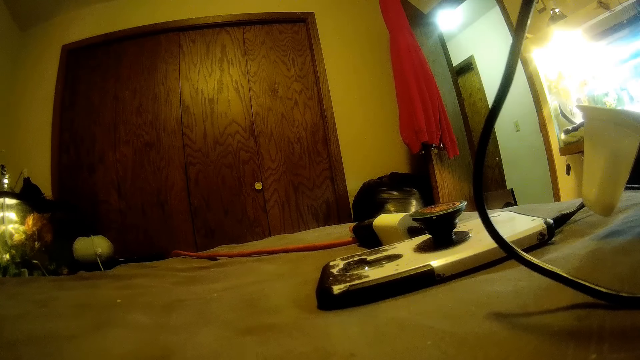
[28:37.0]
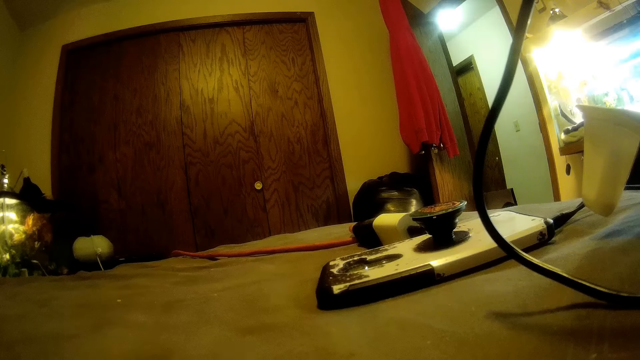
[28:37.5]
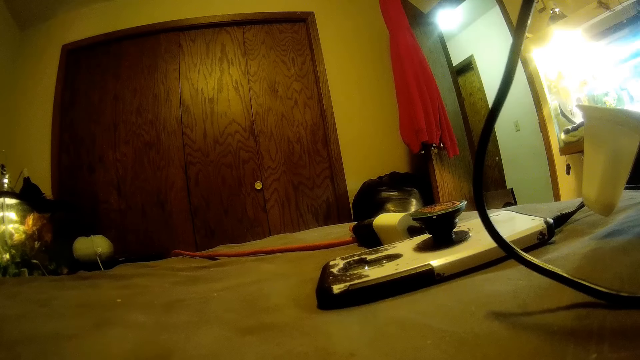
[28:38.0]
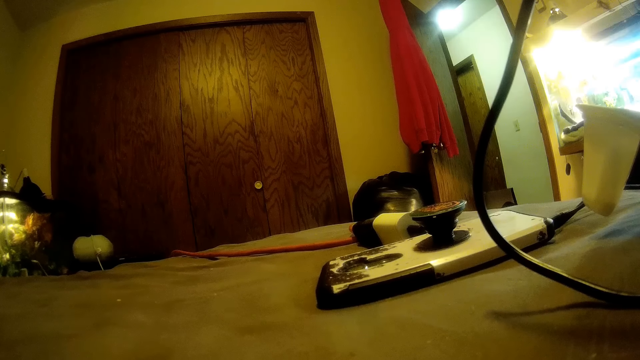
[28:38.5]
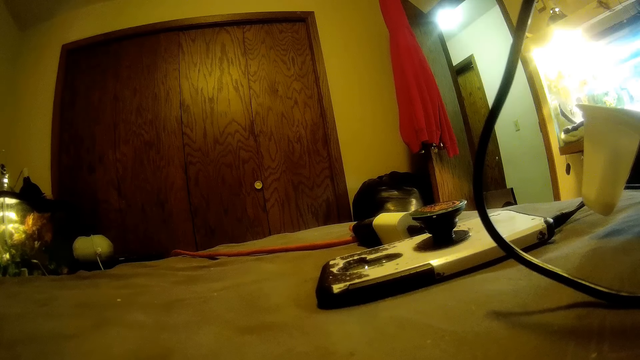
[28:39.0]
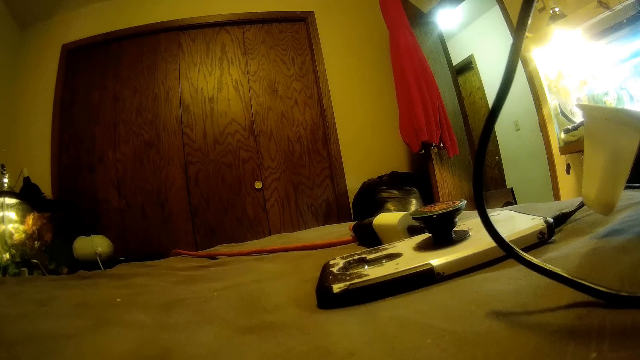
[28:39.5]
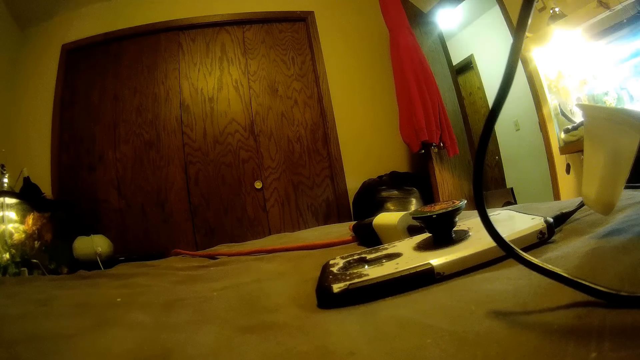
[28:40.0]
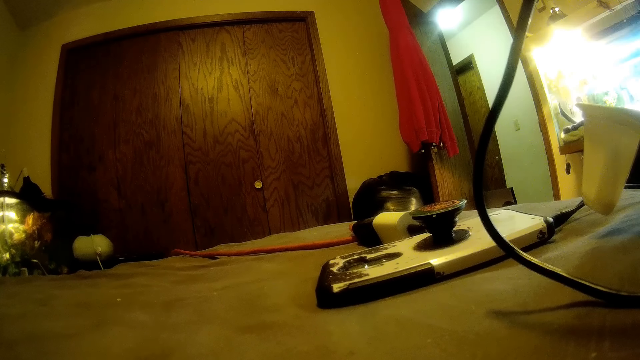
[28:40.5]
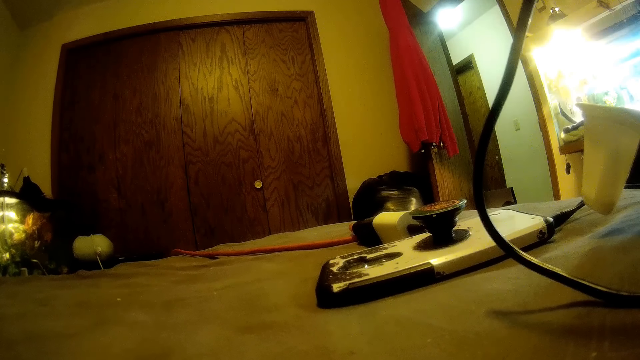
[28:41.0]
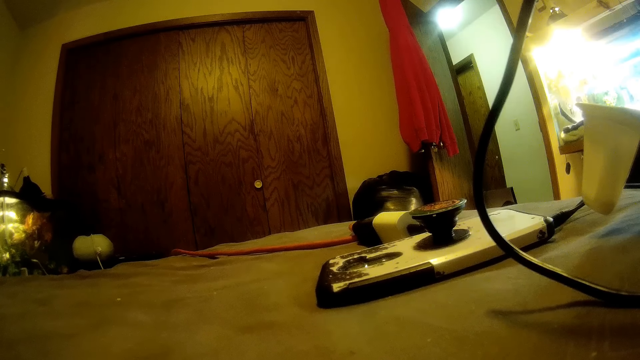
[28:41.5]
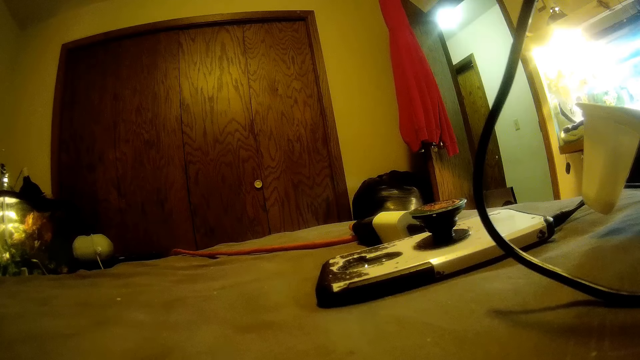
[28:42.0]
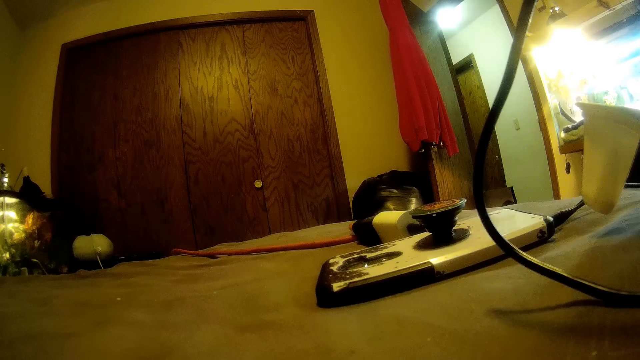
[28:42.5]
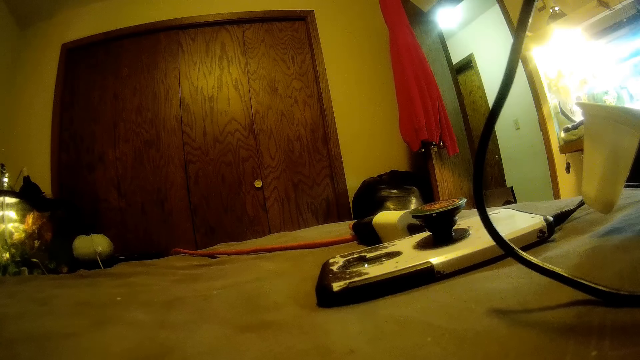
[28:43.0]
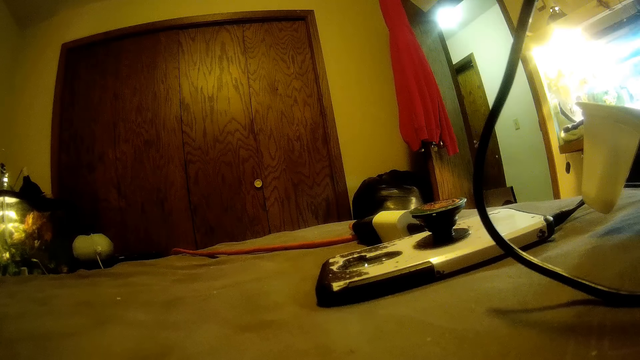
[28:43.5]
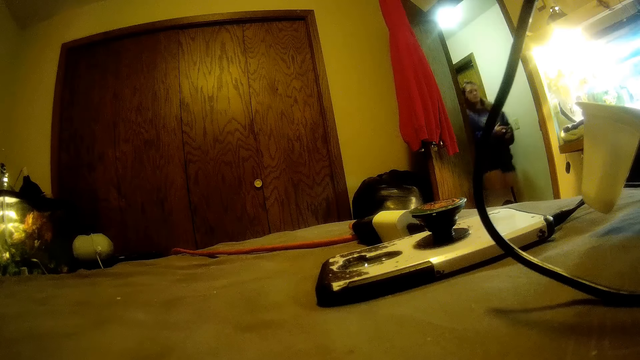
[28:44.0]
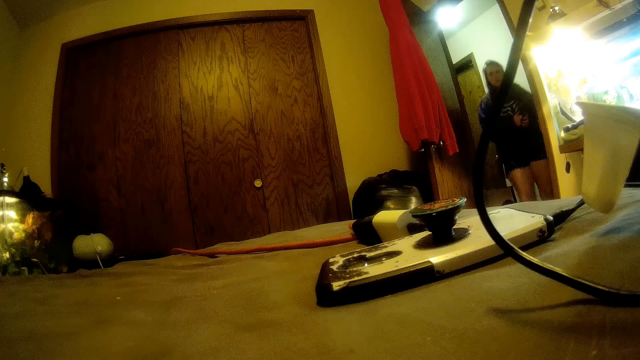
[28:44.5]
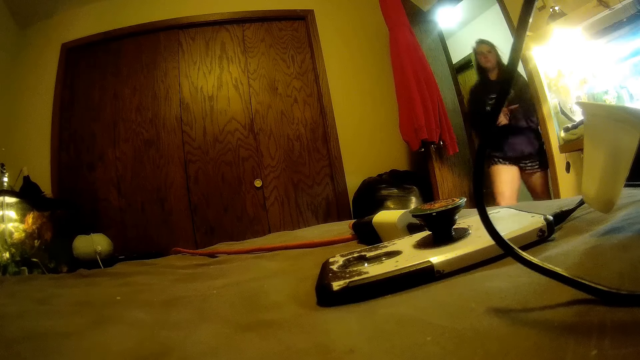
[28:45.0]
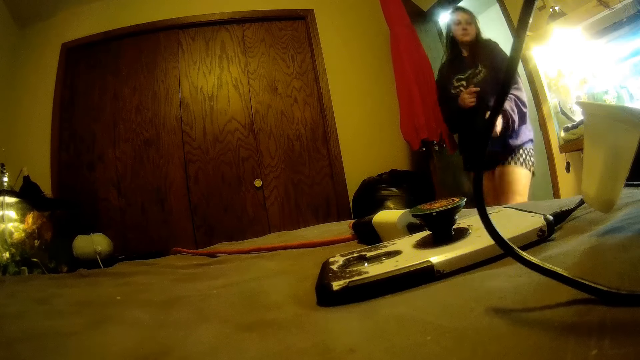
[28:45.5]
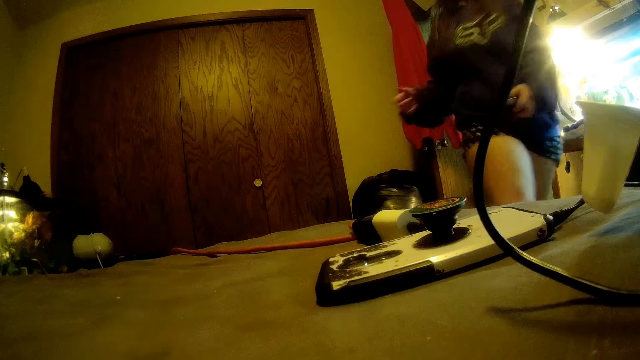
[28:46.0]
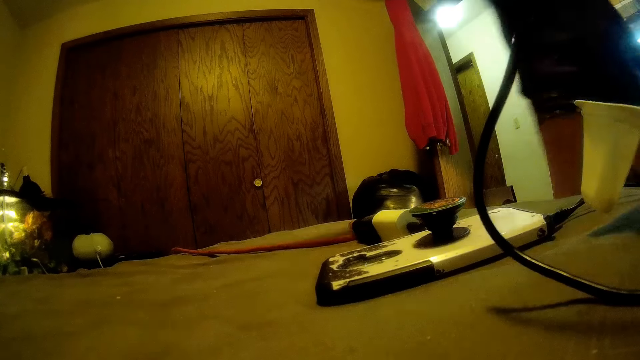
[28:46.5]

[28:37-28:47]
The camera wearer walks into the room. A woman walks towards the camera wearer.

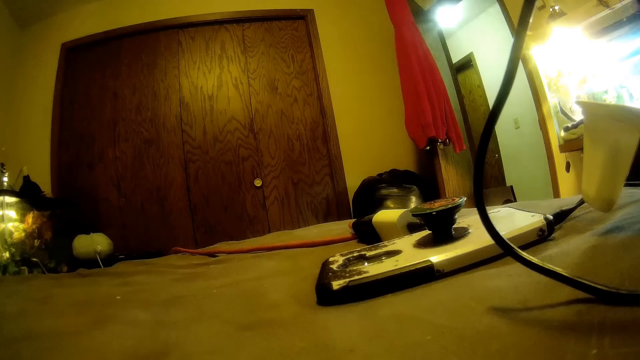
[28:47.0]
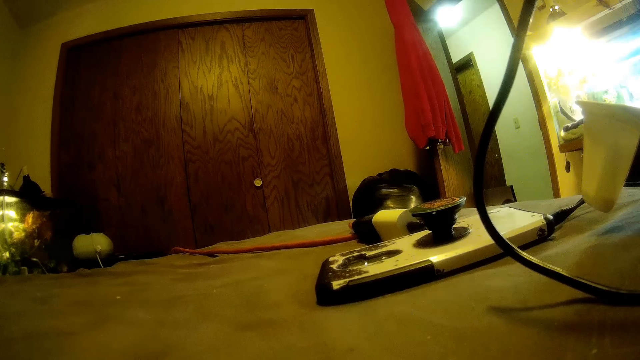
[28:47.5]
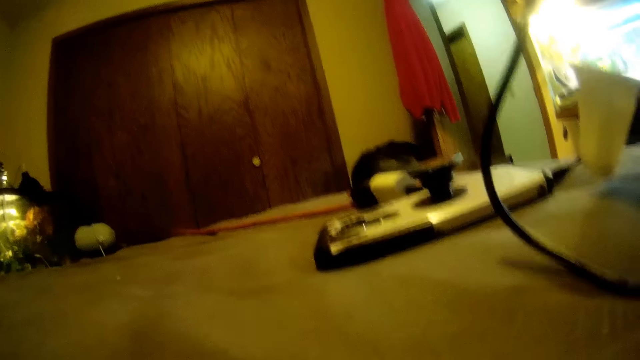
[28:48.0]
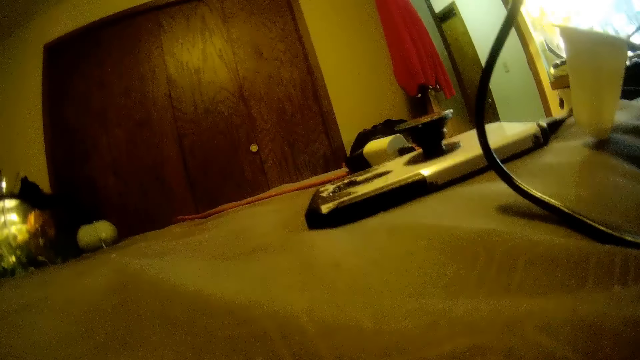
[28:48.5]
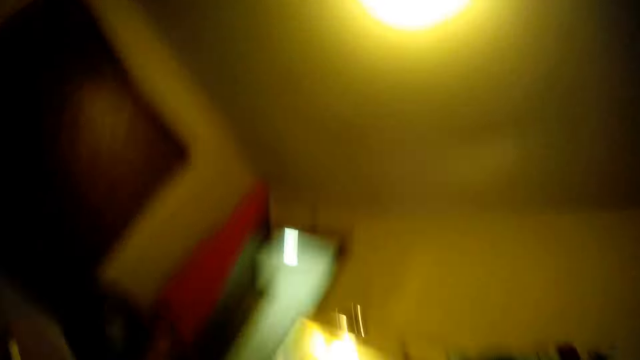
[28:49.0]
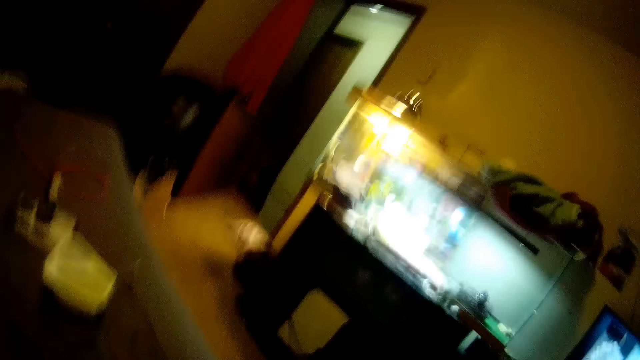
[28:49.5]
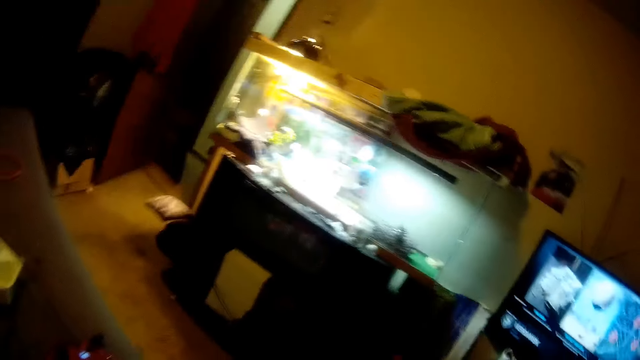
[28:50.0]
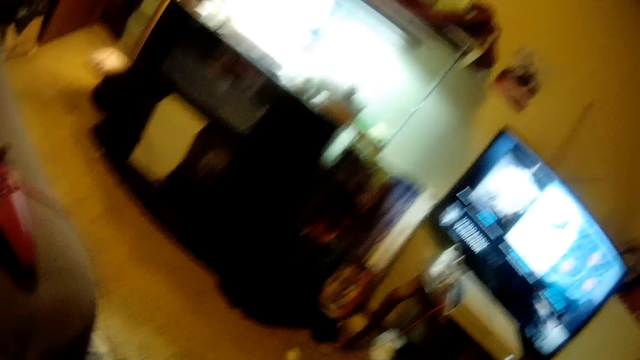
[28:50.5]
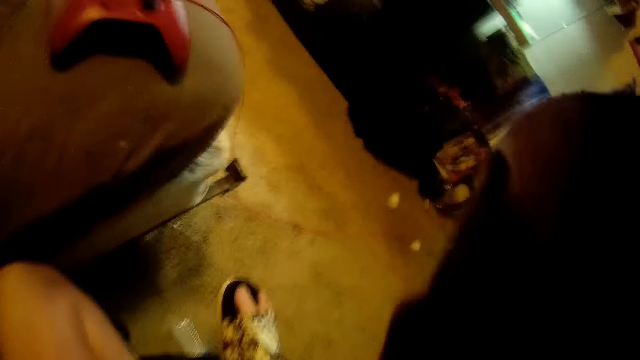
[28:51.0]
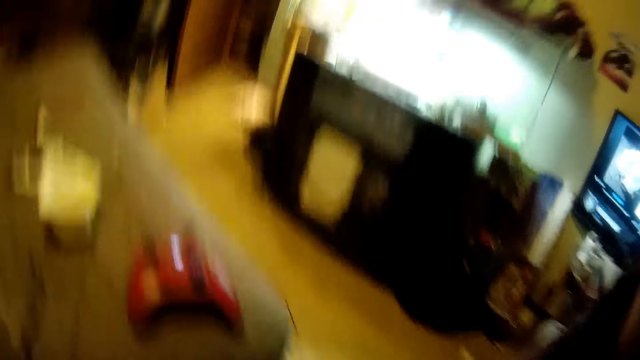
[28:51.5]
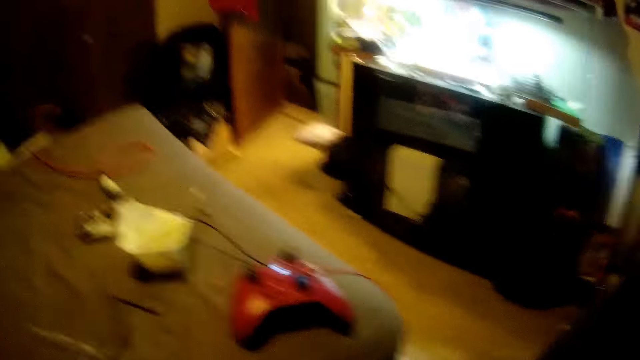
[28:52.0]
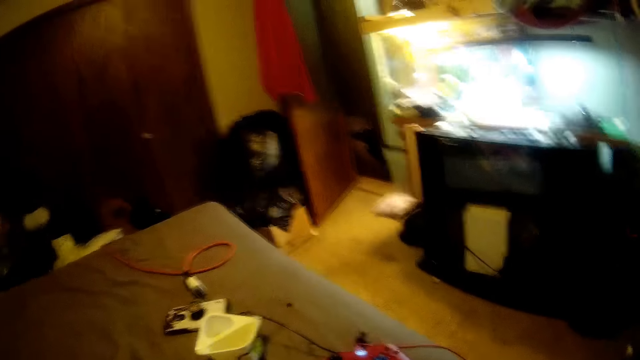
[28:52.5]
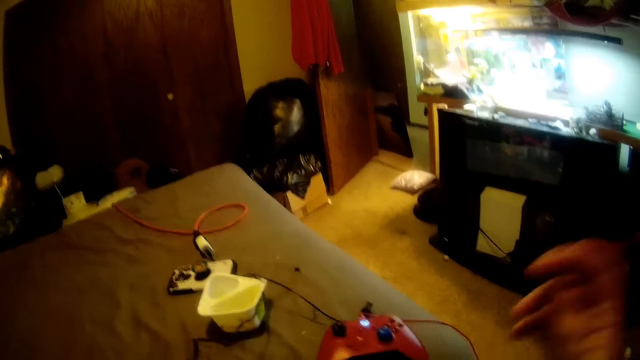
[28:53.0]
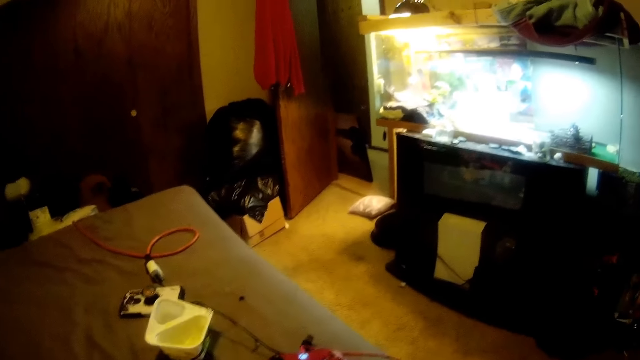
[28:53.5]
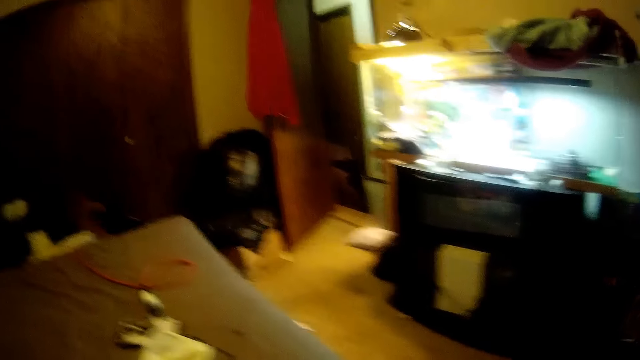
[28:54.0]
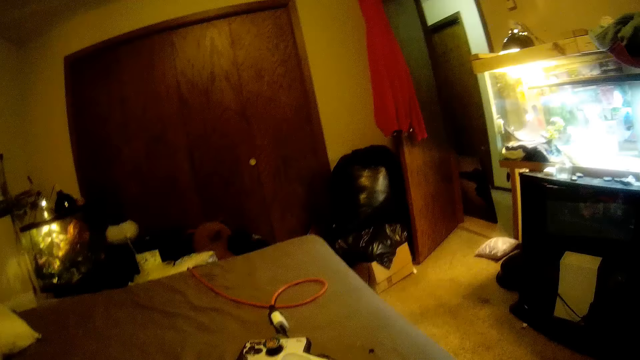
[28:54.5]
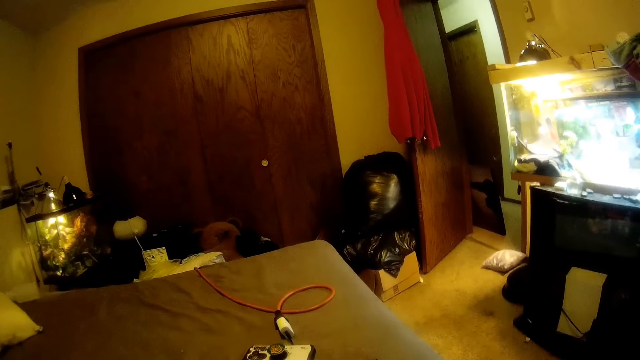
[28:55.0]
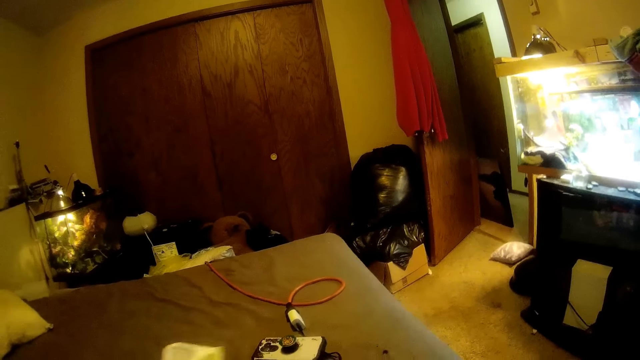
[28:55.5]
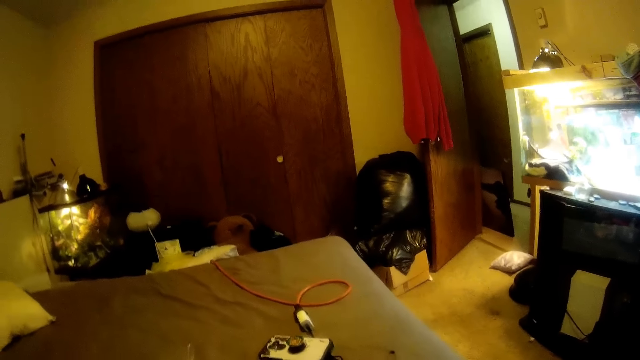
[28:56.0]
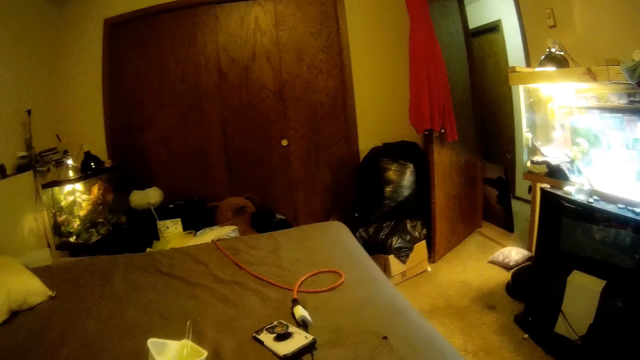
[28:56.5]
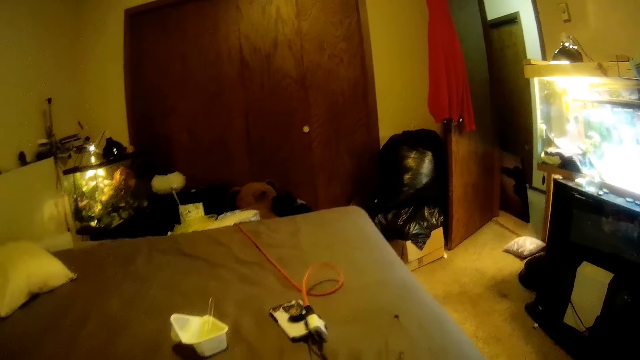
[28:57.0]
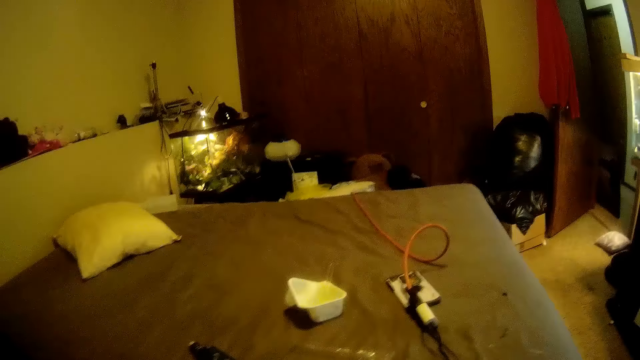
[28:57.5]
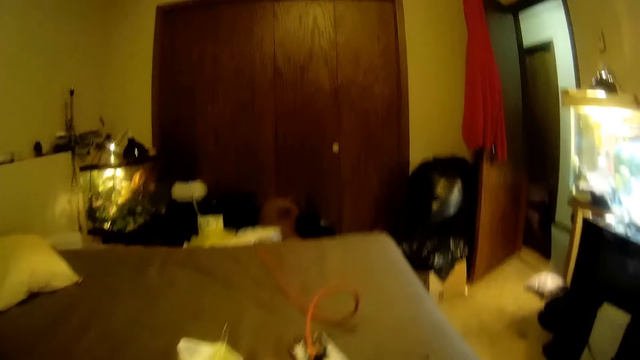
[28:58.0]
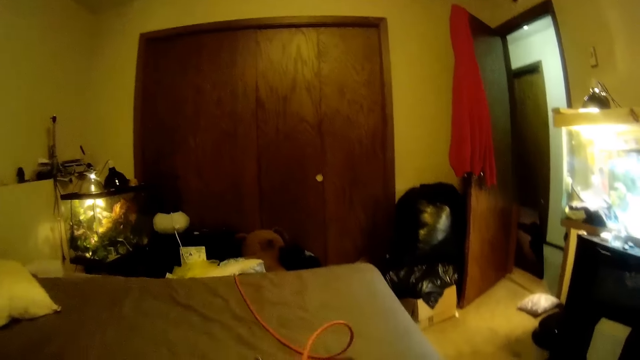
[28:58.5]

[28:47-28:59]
The camera wearer picks up the camera. She wears the camera on her head. She adjusts the camera. She moves a container on the bed. She pulls a cable on the bed.
